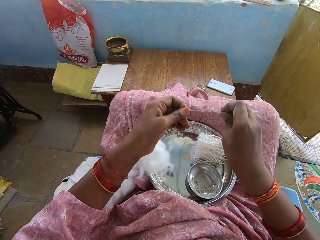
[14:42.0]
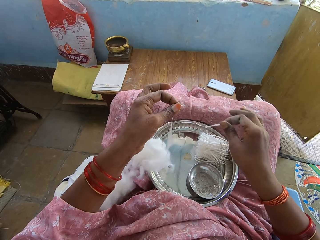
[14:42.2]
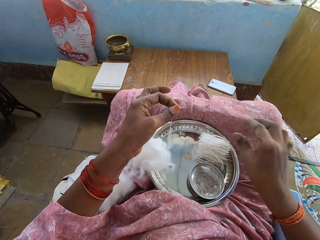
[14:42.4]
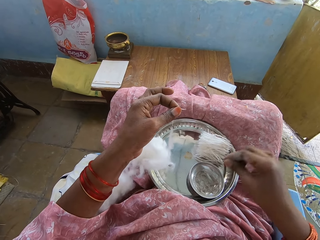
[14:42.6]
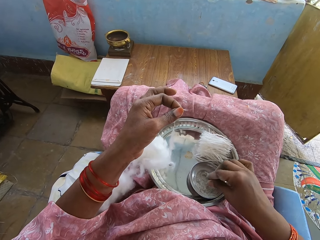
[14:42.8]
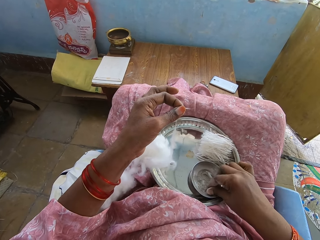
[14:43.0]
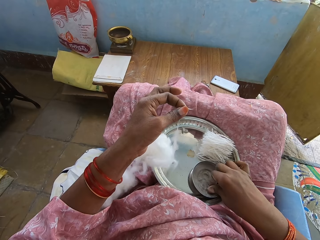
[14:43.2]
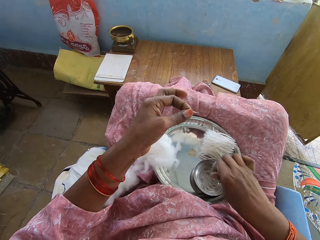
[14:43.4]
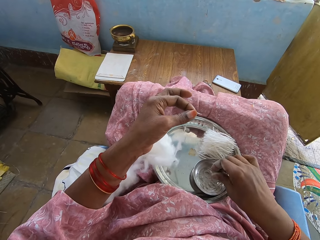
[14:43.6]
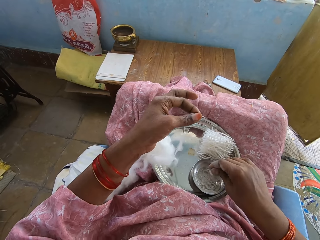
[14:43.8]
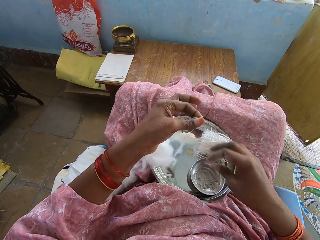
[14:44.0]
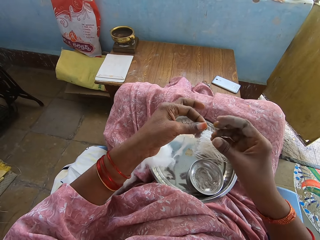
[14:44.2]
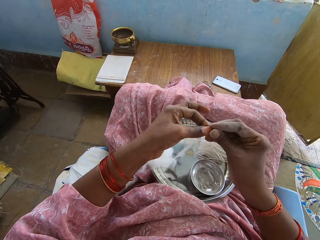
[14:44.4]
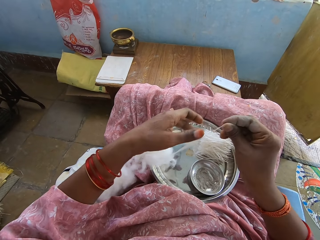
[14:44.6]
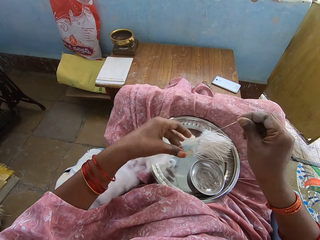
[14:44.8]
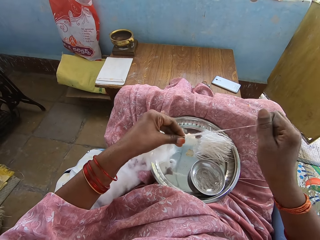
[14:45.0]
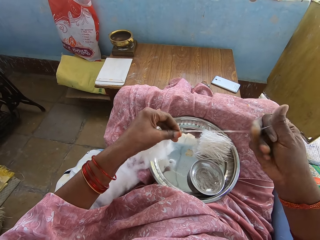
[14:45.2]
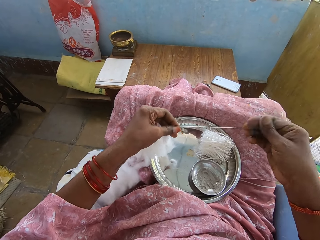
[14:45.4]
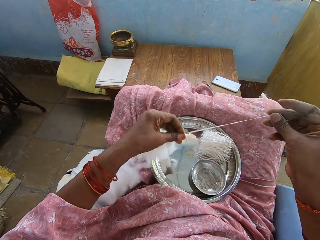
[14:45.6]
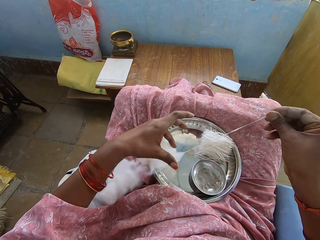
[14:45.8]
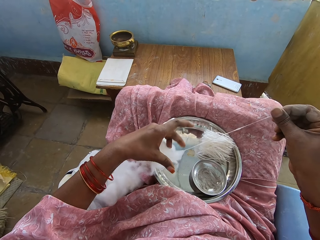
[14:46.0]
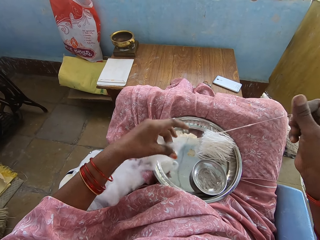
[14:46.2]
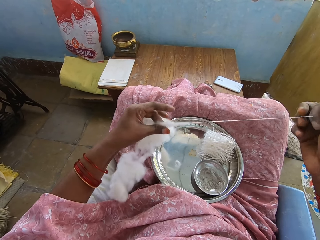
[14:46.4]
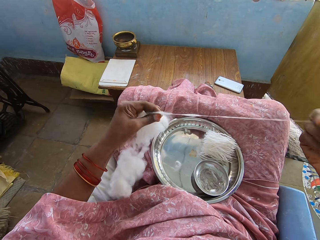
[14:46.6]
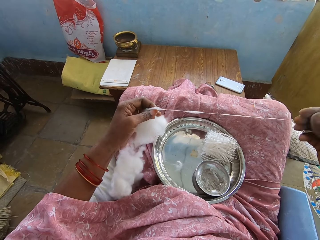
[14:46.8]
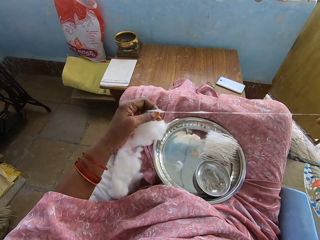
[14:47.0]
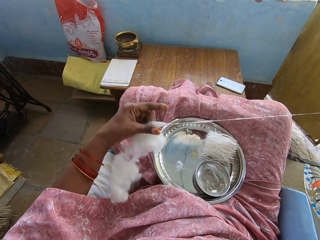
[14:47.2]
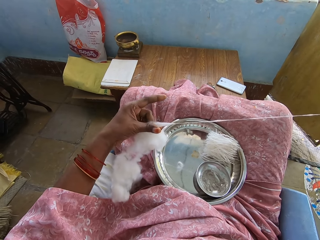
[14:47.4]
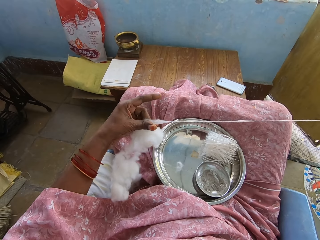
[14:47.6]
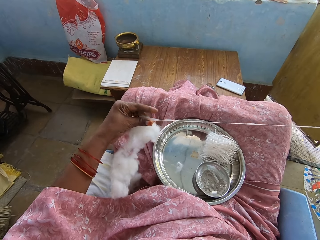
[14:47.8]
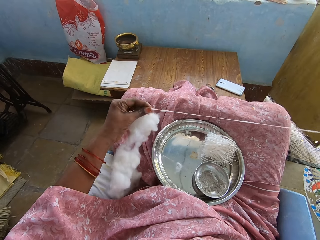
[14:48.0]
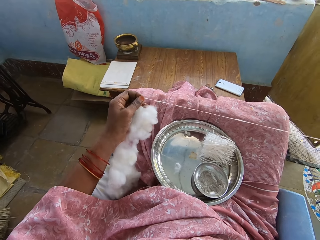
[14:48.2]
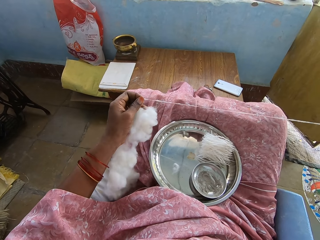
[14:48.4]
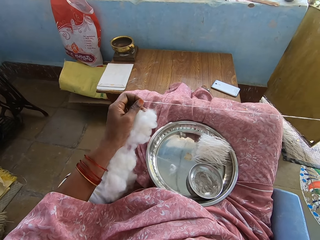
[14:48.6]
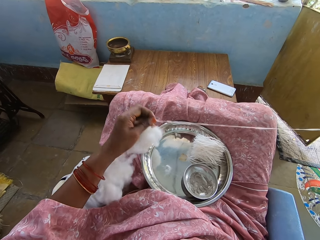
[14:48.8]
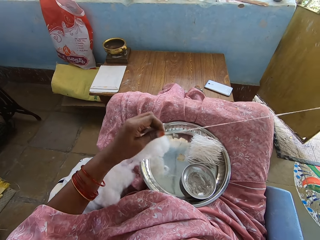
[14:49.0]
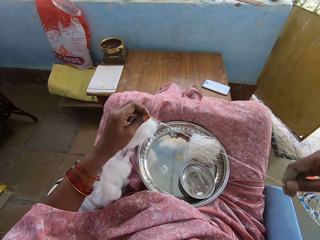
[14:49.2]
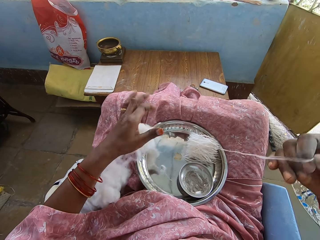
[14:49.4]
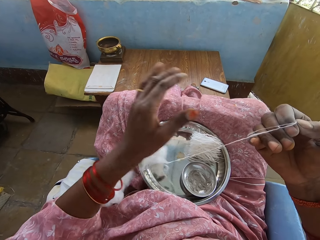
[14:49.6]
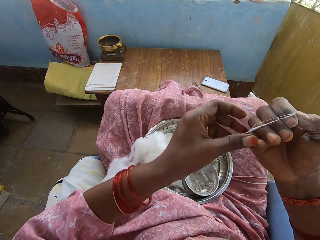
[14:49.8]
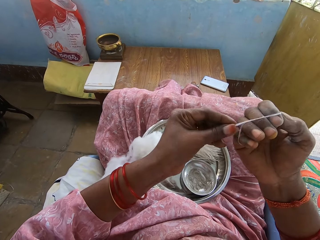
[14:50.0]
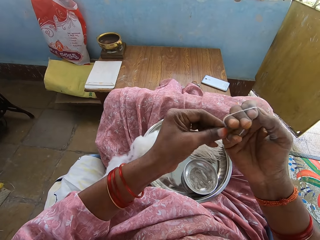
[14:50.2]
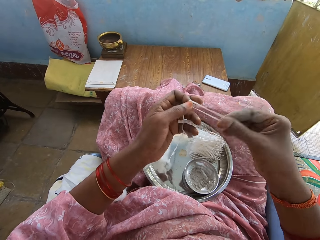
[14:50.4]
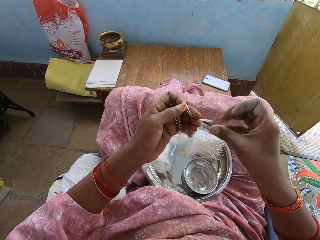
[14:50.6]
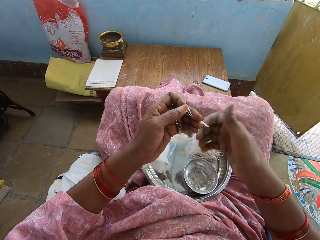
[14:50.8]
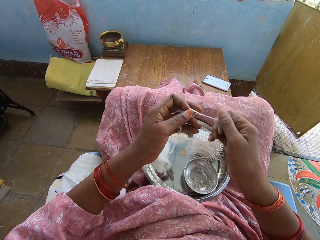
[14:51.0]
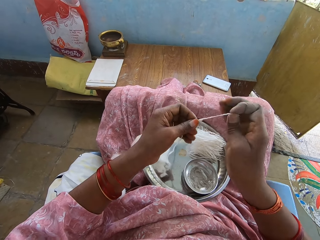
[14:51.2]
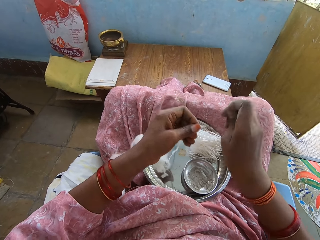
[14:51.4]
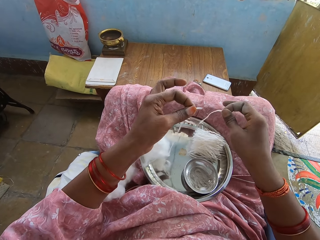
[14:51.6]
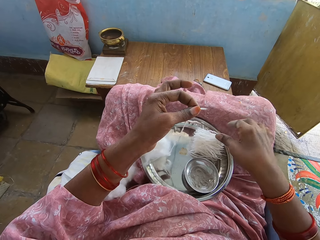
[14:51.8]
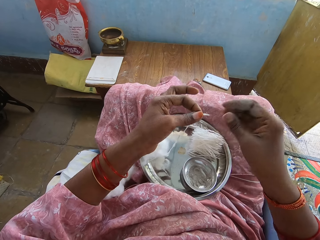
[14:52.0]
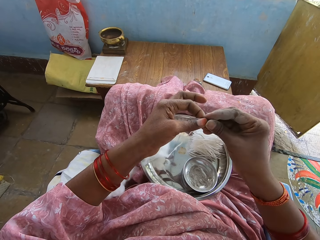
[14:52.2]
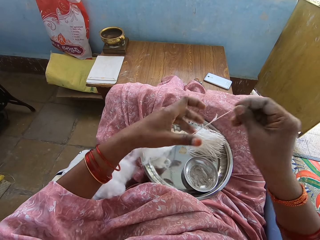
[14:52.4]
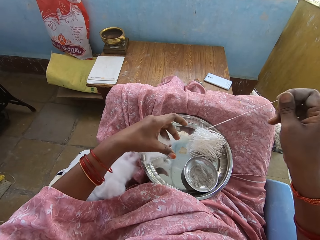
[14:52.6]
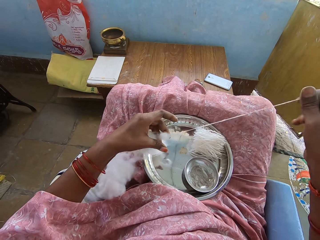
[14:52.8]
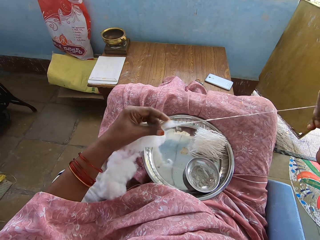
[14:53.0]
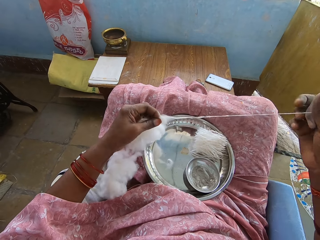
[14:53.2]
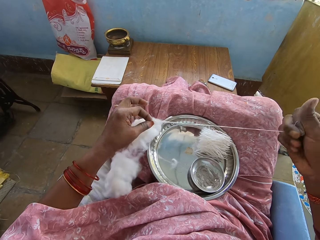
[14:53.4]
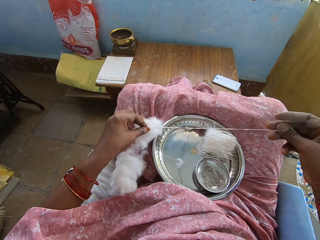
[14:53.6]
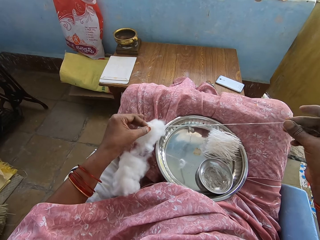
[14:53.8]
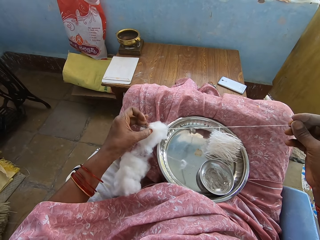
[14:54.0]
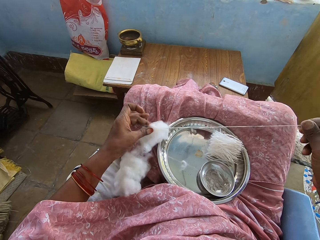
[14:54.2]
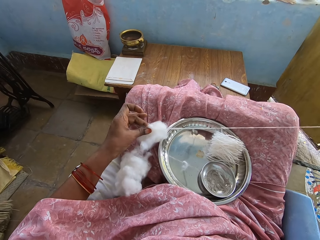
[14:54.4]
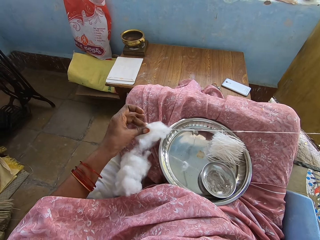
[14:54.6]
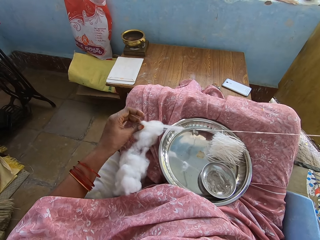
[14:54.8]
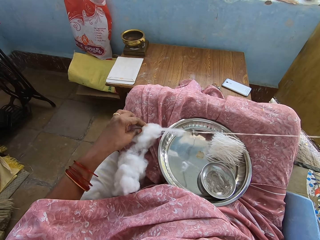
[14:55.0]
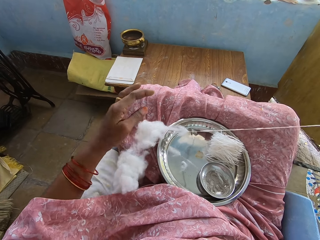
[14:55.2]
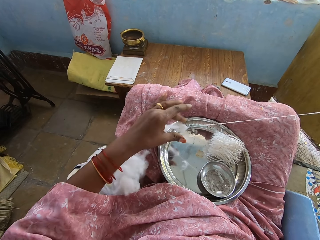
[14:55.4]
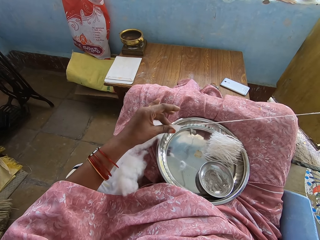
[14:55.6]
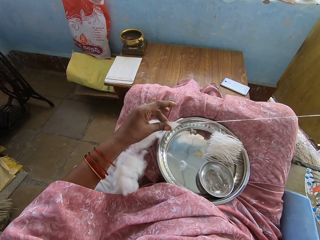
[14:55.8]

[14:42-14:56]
The camera wearer cuts the cotton with the right hand. They drop the cotton with the right hand. They touch the powder with the right hand. They pull the cotton with the right hand. They fold the cotton with the right hand. They cut the cotton with the right hand. They drop the cotton with the right hand. They pull the cotton with the right hand.

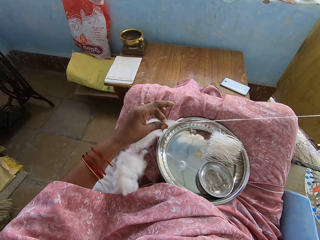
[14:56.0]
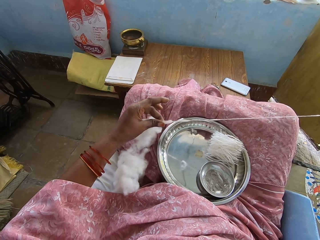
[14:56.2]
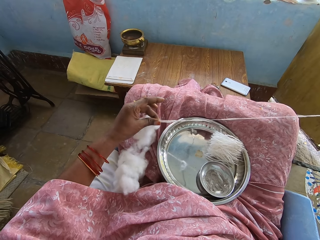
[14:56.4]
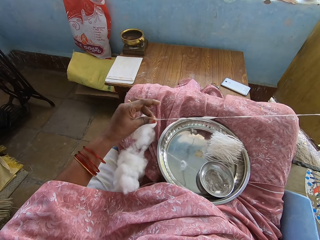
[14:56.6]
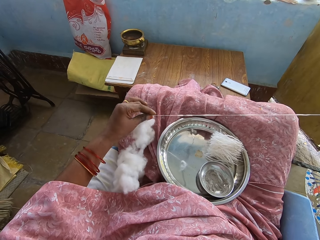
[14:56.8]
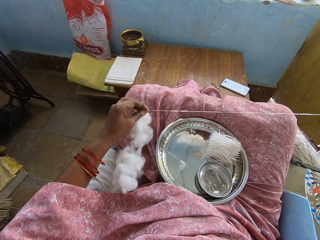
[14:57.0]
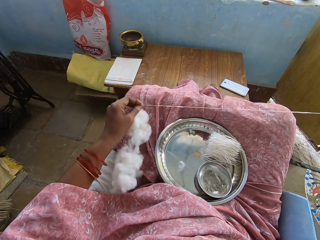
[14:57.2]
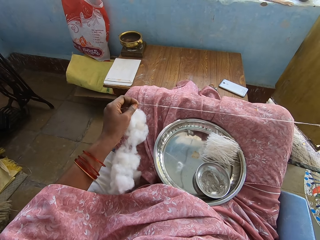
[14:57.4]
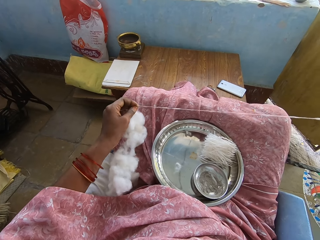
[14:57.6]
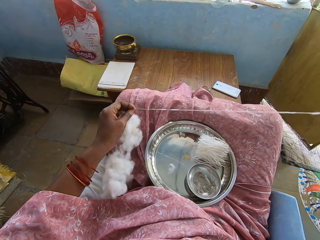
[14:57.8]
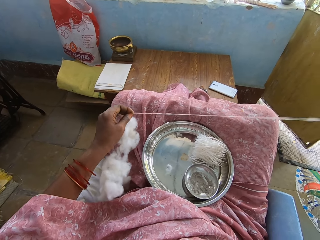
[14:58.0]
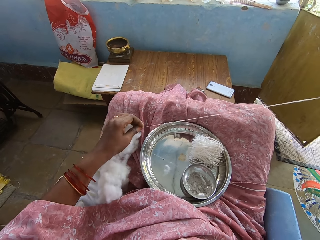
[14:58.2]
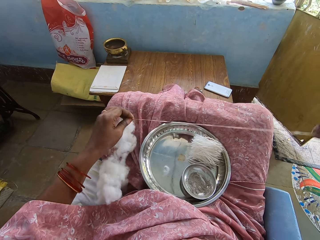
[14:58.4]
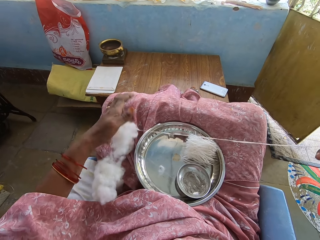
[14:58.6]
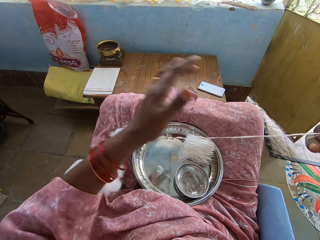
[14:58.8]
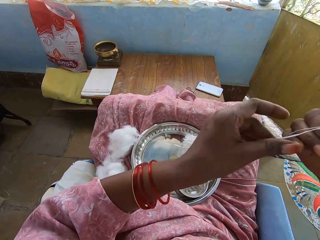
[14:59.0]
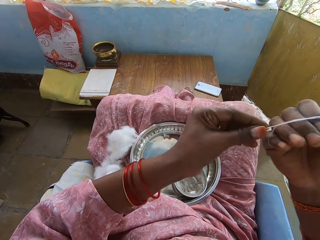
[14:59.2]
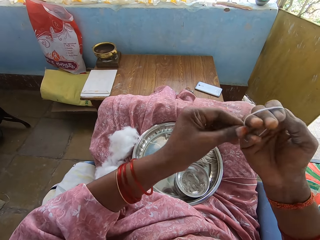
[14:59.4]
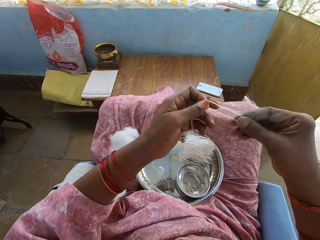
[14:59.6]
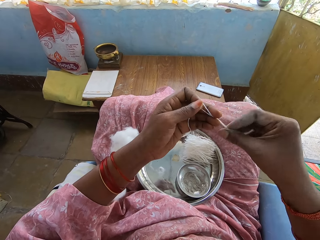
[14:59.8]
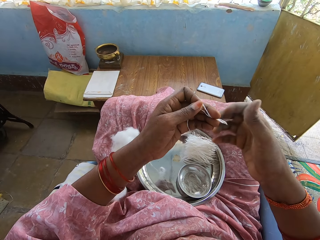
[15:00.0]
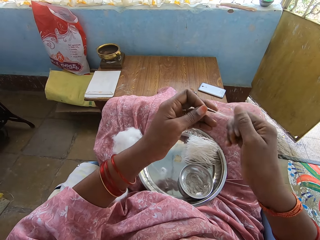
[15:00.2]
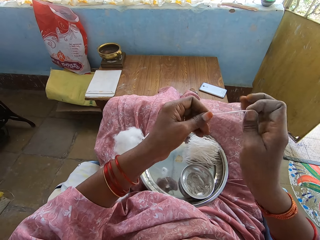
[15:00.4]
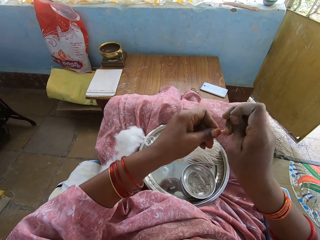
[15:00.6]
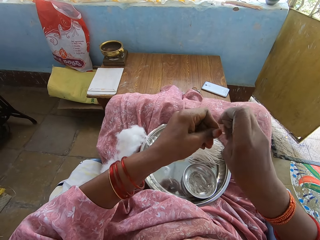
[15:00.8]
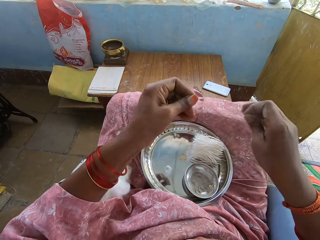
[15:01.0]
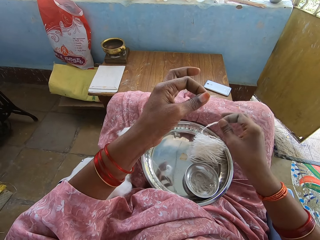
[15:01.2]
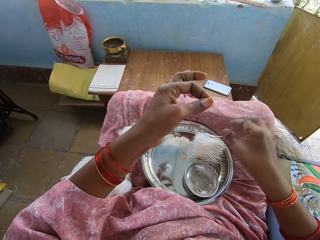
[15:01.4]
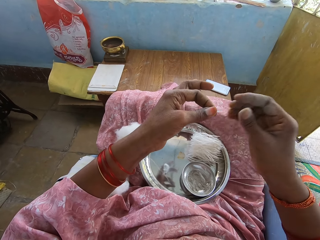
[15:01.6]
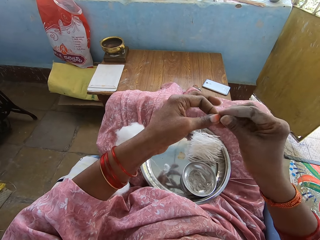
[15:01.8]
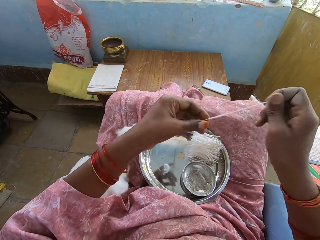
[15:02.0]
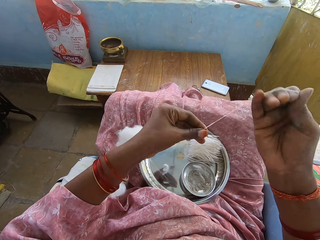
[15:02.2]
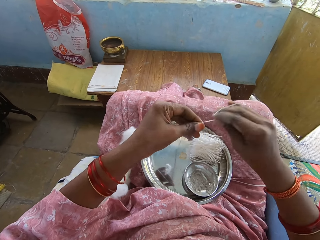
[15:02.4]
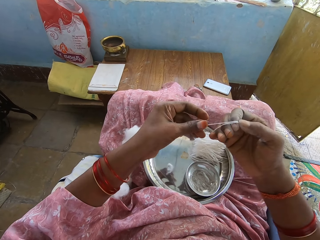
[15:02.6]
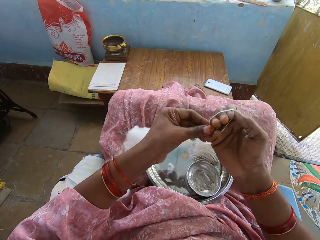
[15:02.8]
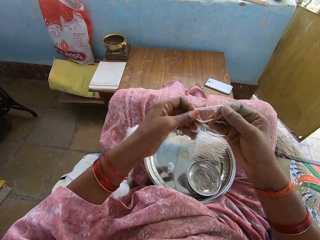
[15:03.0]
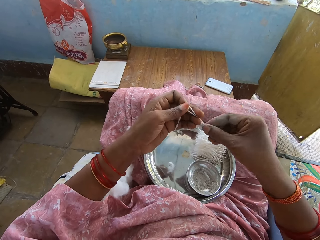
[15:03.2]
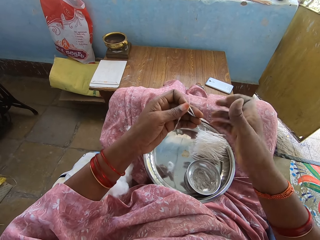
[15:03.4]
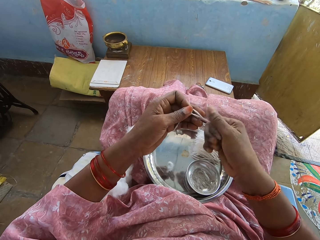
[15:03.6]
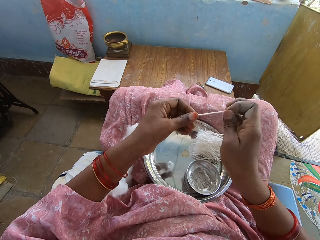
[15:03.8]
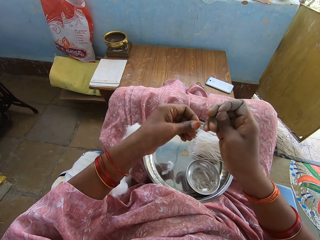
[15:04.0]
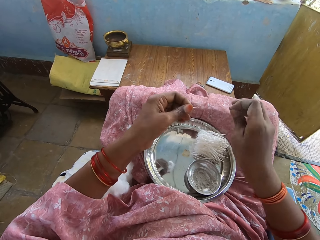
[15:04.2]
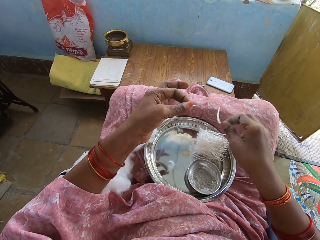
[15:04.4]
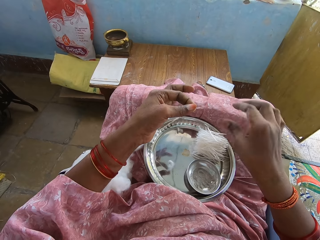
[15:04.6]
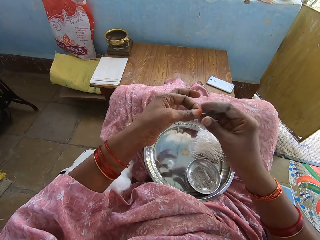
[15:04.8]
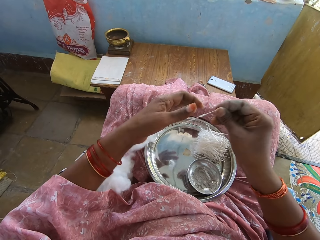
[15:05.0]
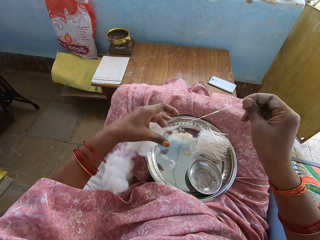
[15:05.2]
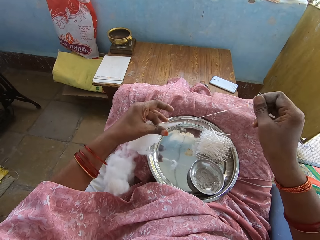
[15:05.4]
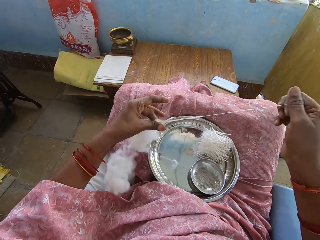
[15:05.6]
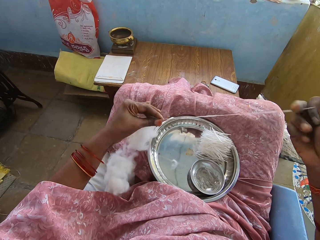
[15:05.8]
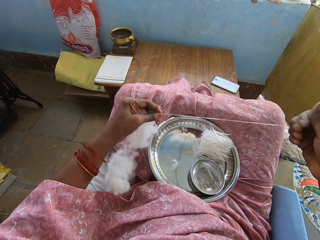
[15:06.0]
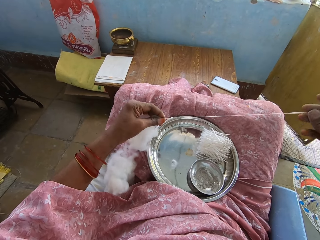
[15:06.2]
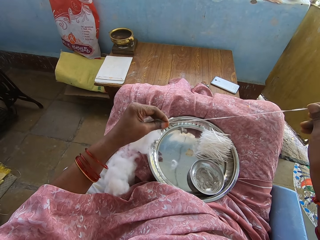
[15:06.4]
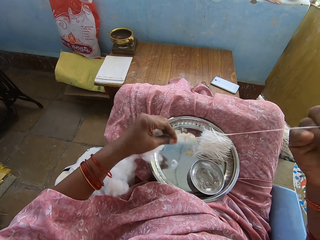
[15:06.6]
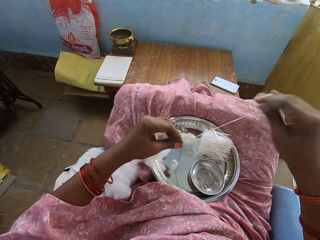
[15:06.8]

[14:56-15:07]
The camera wearer folds the cotton with the right hand. They cut the cotton with the right hand. They drop the cotton with the right hand. They fold the cotton with the right hand. They cut the cotton with the right hand. They drop the cotton with the right hand. They pull the cotton with the right hand. They fold the cotton with the right hand.
